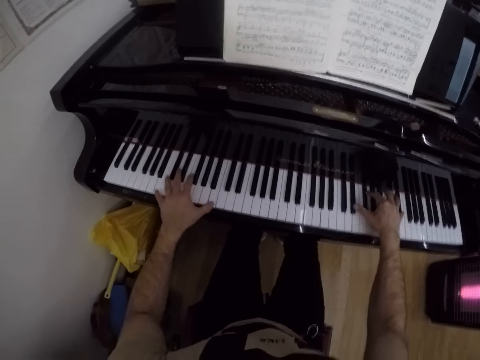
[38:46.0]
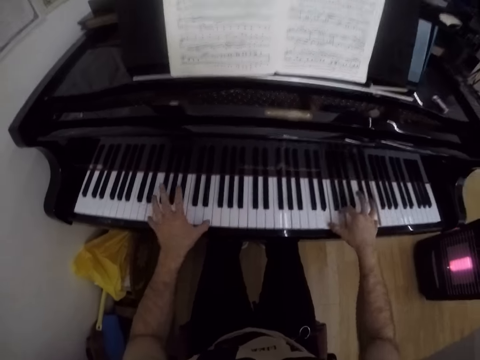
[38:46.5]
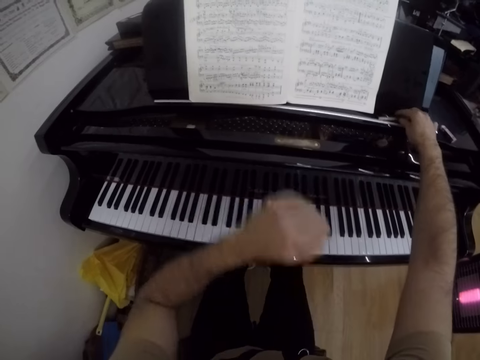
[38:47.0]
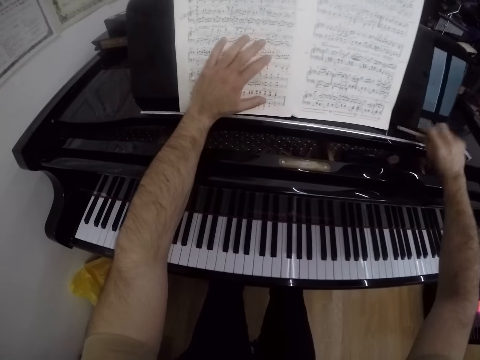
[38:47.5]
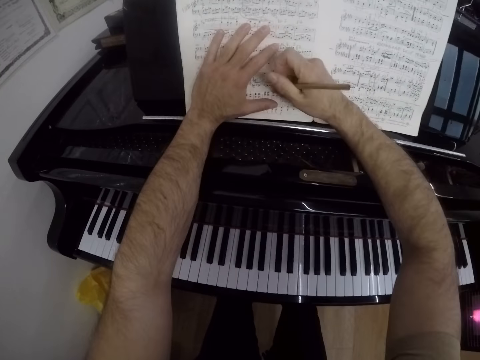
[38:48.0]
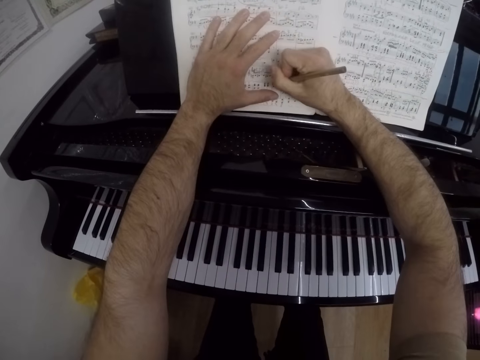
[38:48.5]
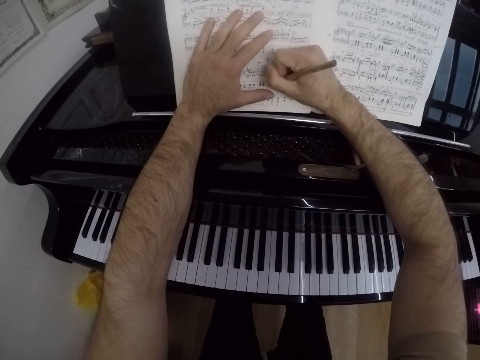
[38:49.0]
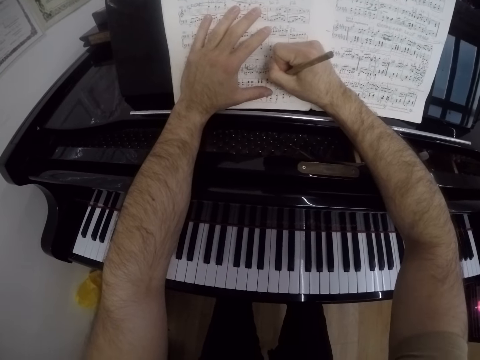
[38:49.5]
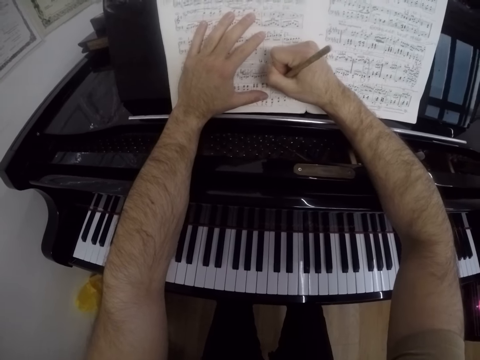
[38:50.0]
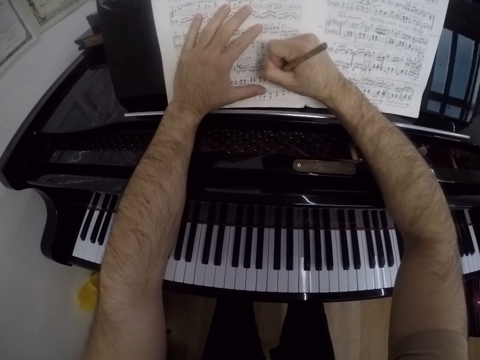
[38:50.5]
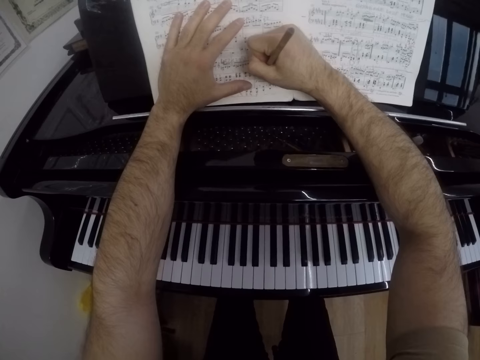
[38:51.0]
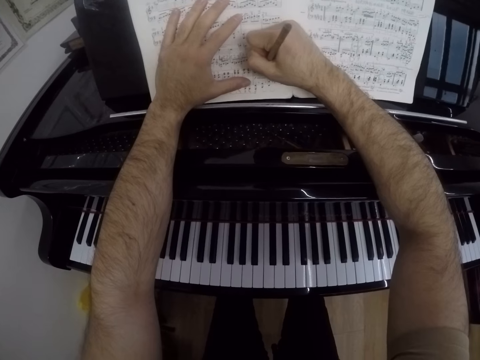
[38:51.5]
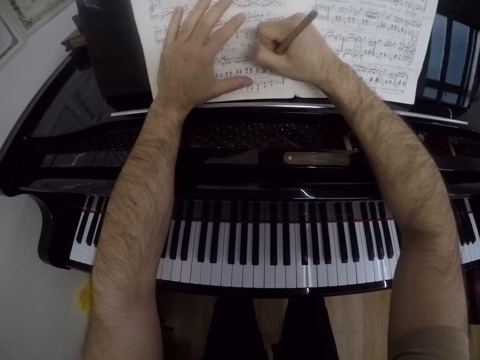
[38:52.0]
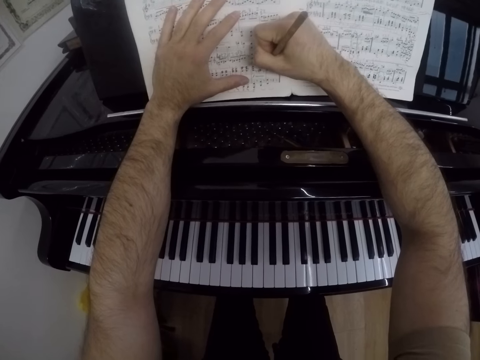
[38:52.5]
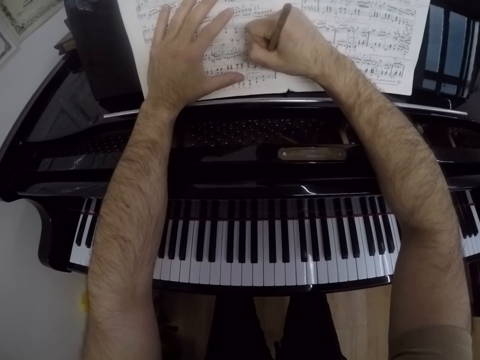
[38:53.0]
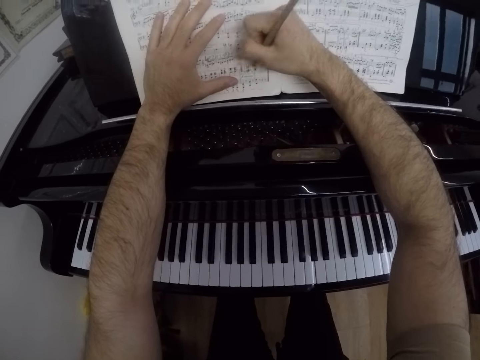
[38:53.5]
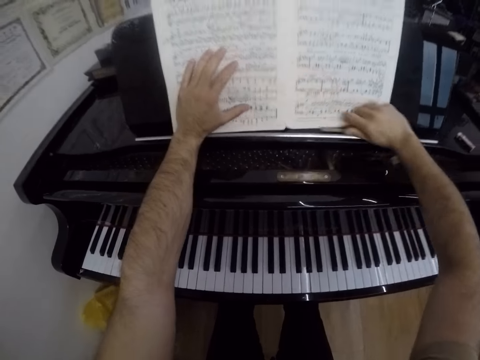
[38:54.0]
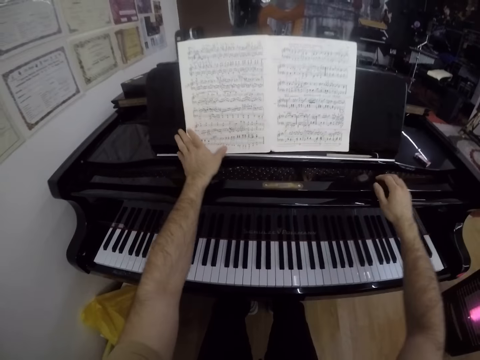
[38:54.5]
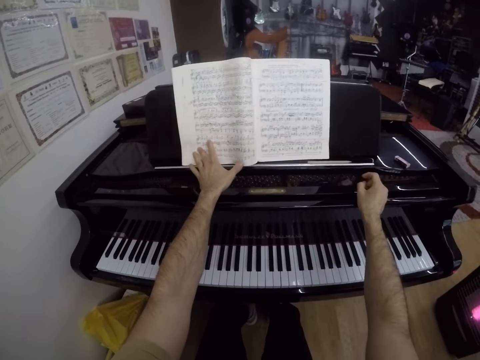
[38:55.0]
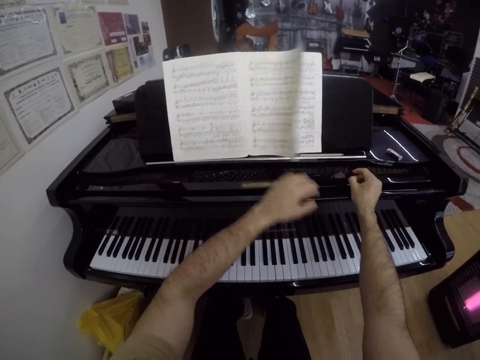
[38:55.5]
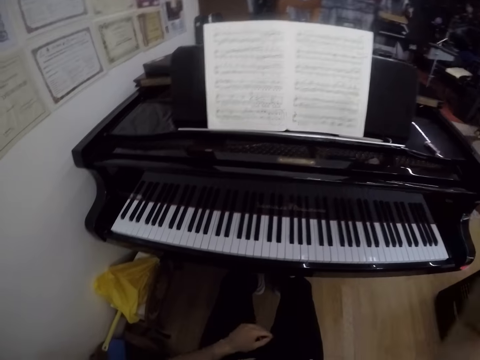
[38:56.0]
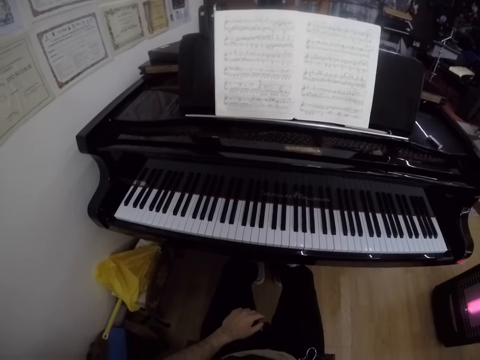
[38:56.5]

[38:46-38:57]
The camera wearer picks the pen from the music shelf with his right hand. He holds the book on the music shelf with his left hand. He writes on the book or paper on the music shelf with the pen in his right hand. He drops the pen in his right hand on the music shelf. He opens the book on the music shelf with his left hand. He turns the paper. He touches a camera on his head with his right hand.
